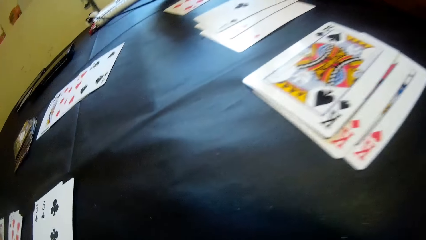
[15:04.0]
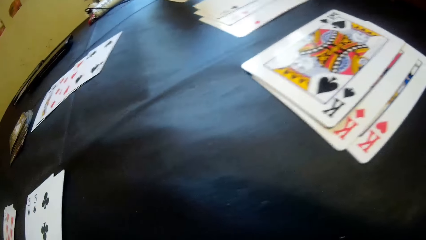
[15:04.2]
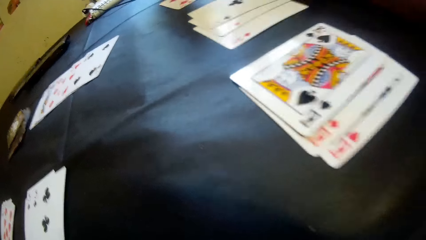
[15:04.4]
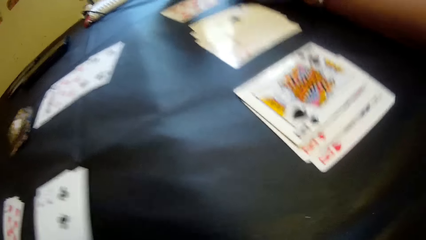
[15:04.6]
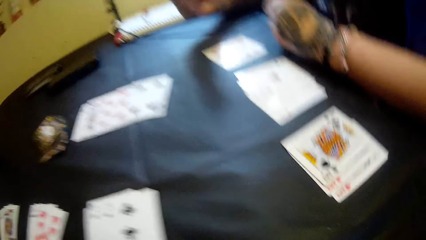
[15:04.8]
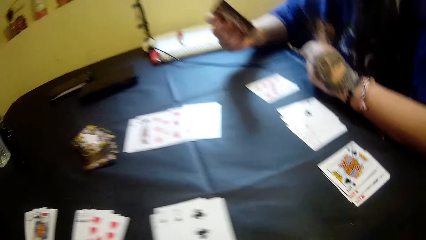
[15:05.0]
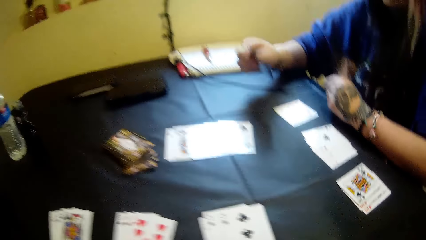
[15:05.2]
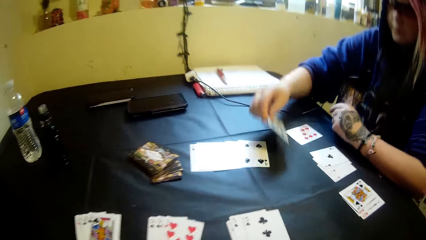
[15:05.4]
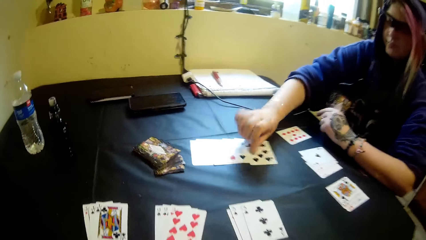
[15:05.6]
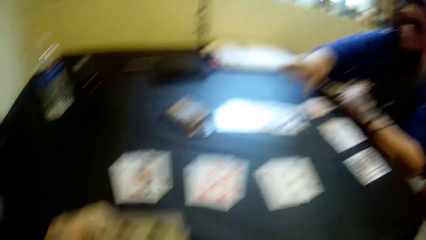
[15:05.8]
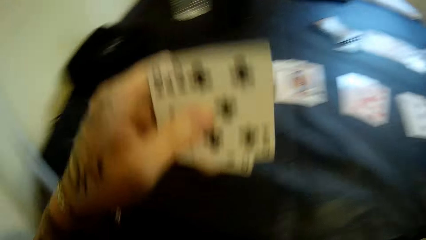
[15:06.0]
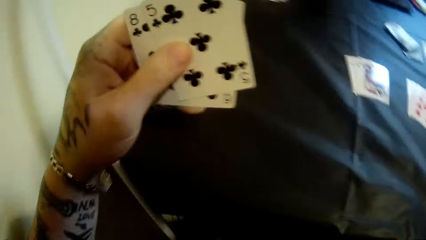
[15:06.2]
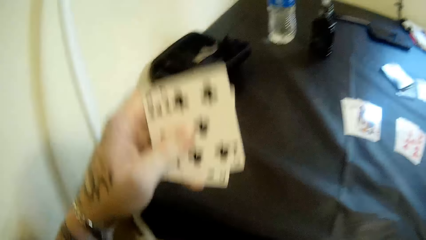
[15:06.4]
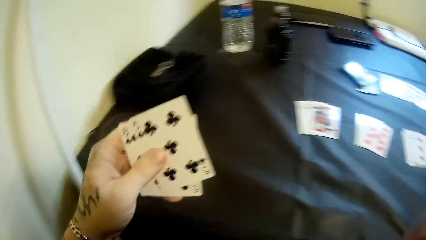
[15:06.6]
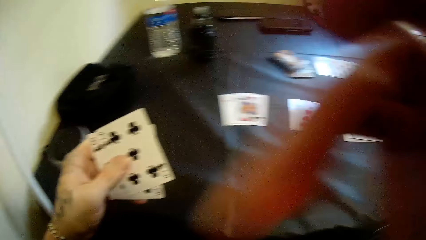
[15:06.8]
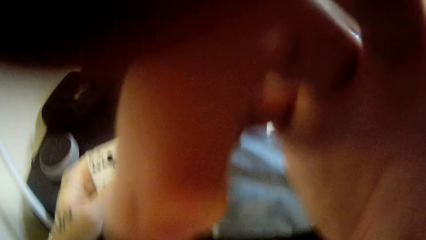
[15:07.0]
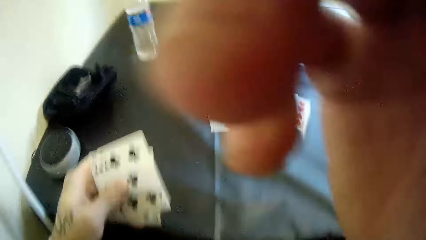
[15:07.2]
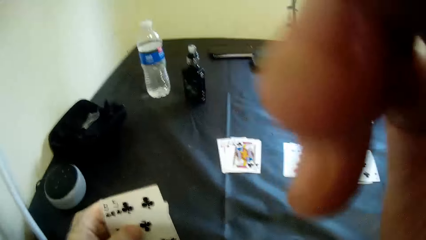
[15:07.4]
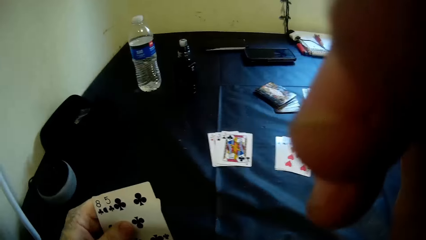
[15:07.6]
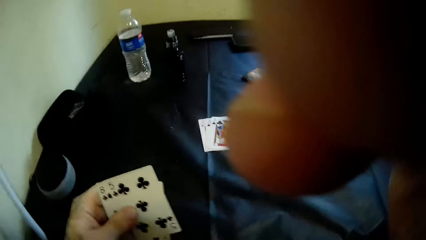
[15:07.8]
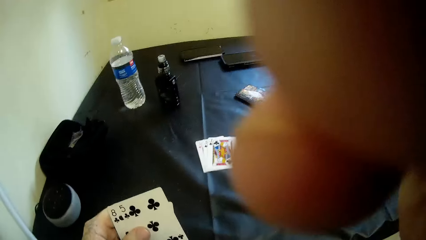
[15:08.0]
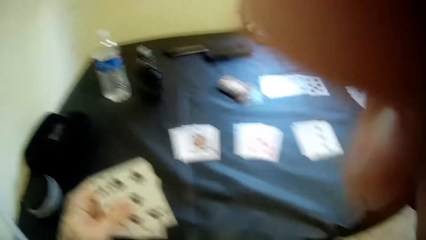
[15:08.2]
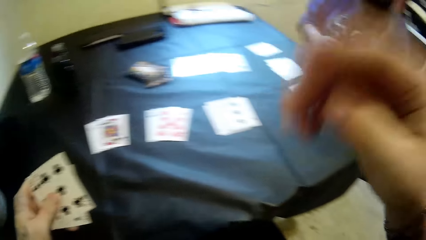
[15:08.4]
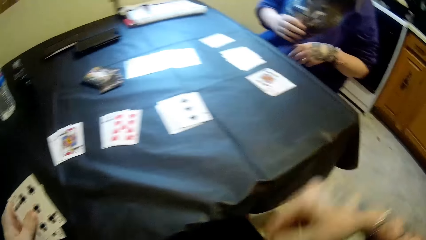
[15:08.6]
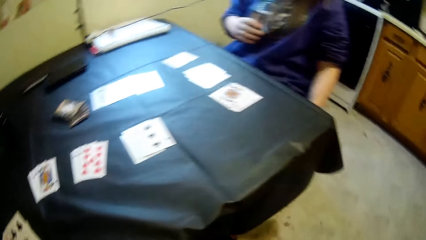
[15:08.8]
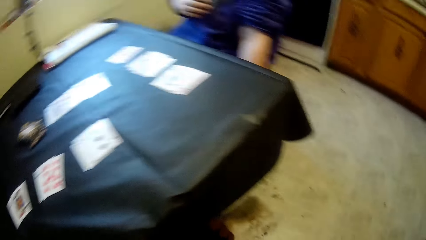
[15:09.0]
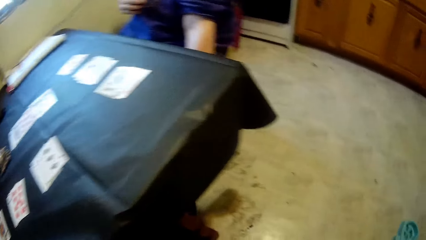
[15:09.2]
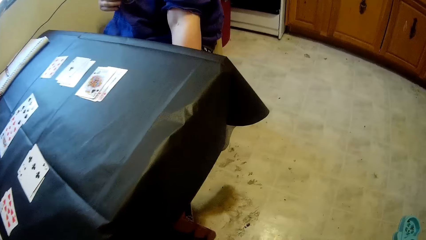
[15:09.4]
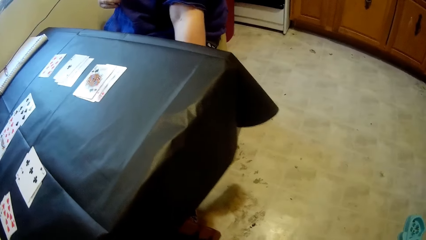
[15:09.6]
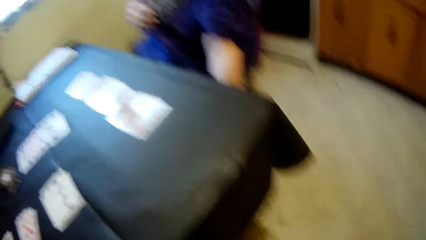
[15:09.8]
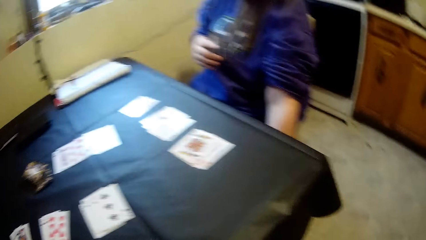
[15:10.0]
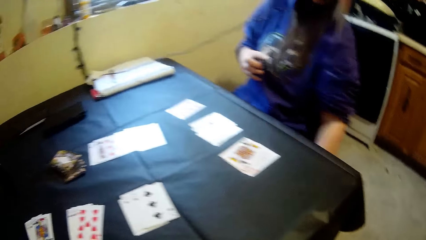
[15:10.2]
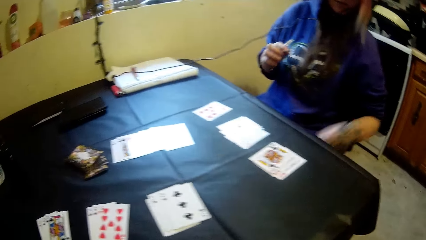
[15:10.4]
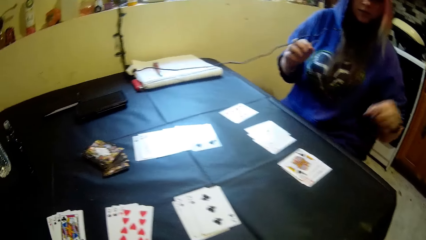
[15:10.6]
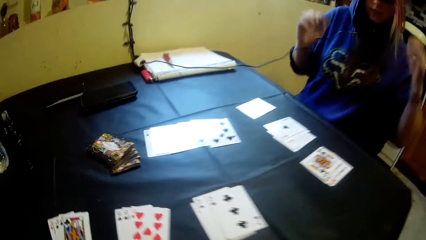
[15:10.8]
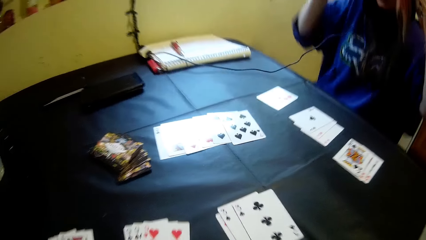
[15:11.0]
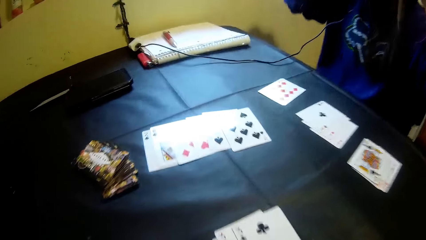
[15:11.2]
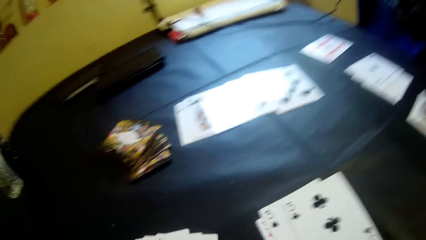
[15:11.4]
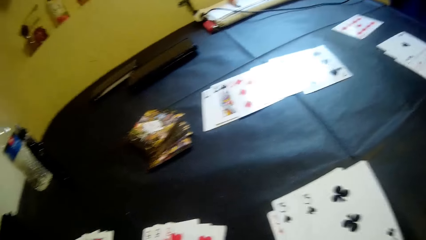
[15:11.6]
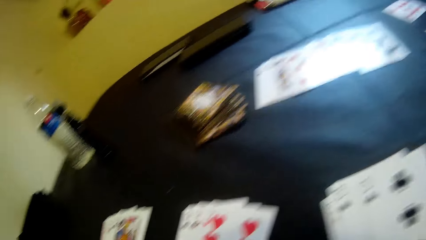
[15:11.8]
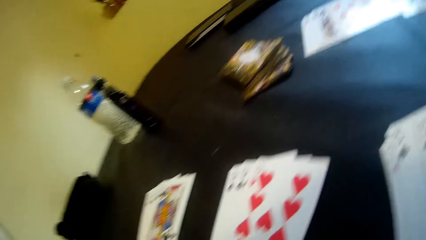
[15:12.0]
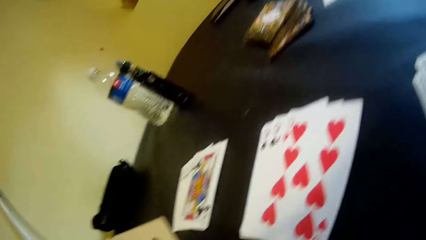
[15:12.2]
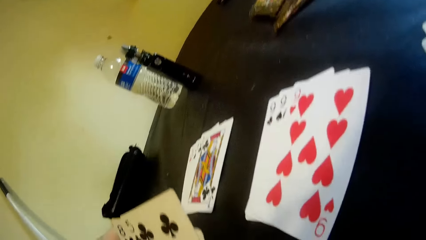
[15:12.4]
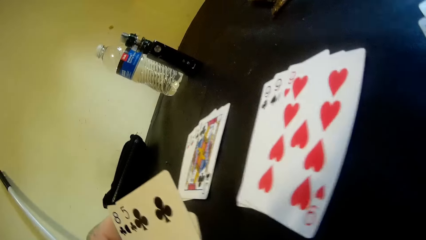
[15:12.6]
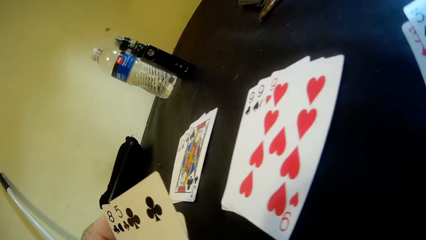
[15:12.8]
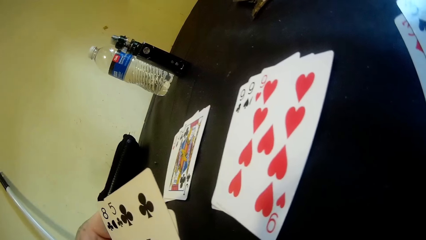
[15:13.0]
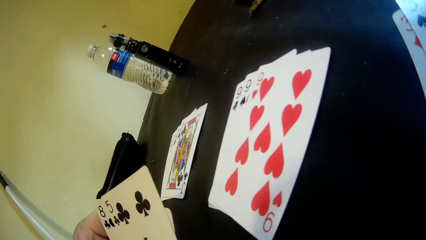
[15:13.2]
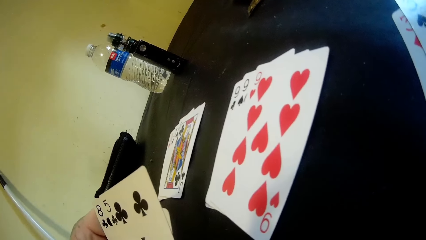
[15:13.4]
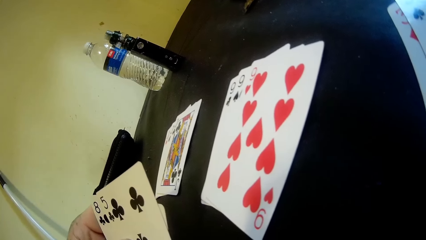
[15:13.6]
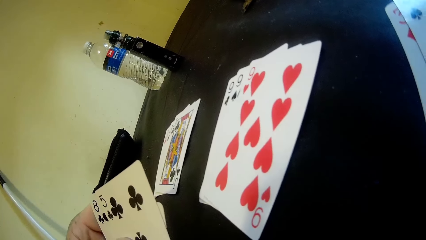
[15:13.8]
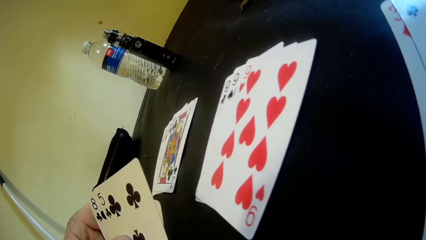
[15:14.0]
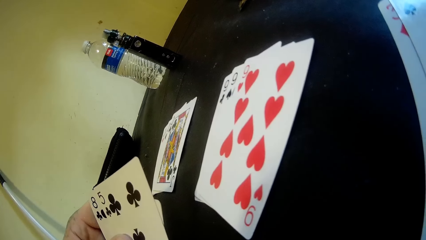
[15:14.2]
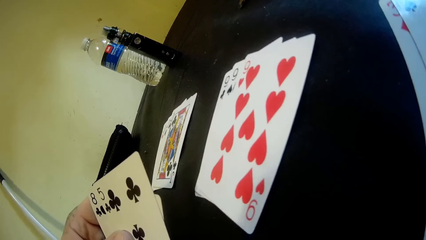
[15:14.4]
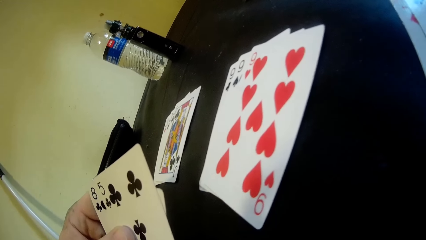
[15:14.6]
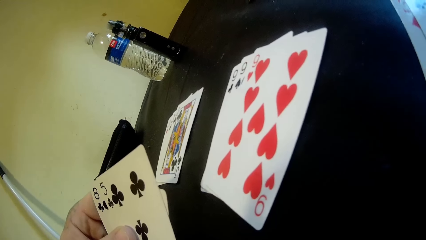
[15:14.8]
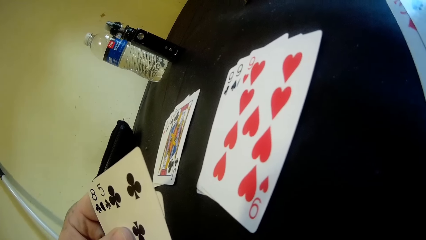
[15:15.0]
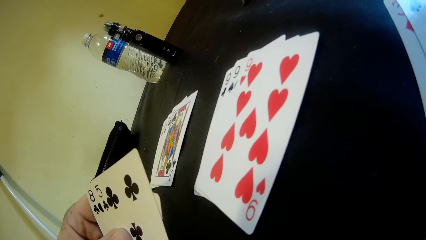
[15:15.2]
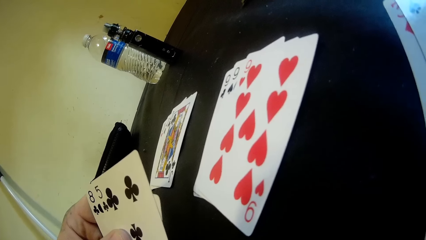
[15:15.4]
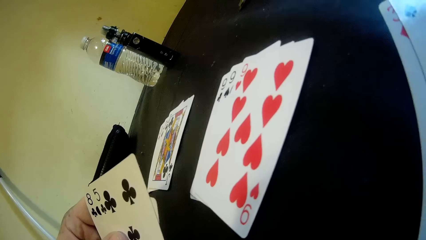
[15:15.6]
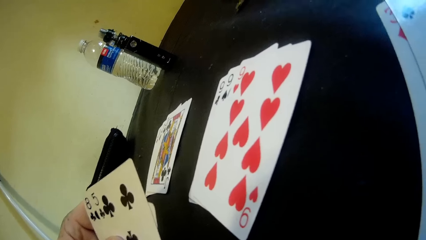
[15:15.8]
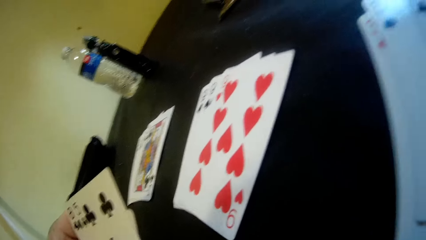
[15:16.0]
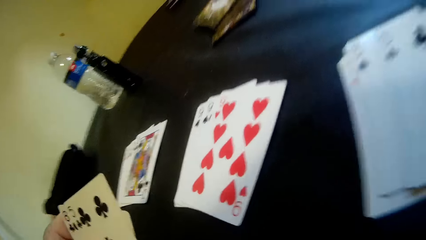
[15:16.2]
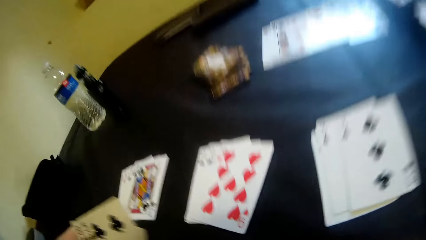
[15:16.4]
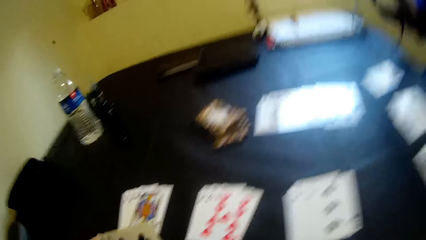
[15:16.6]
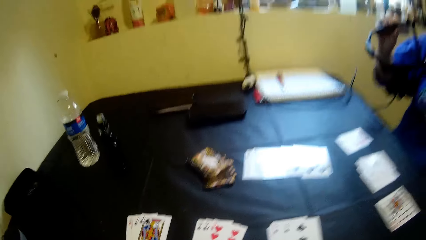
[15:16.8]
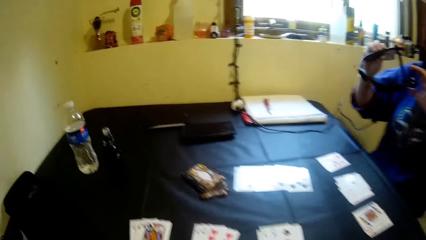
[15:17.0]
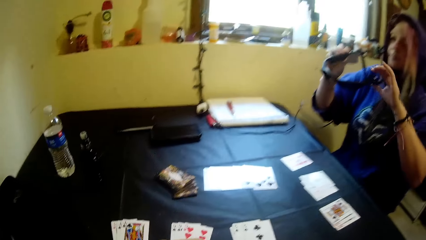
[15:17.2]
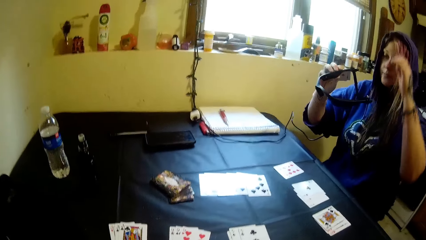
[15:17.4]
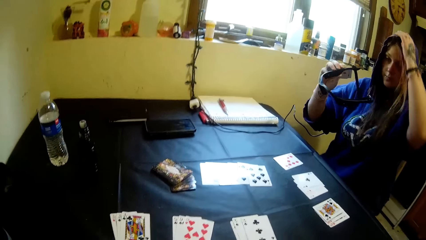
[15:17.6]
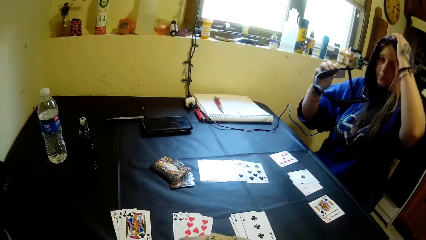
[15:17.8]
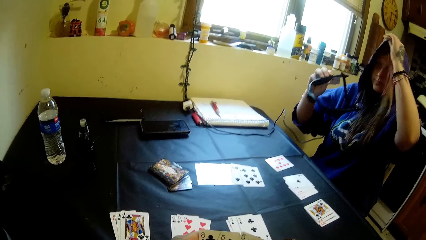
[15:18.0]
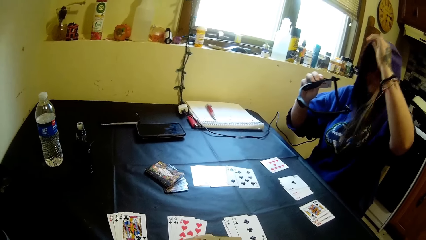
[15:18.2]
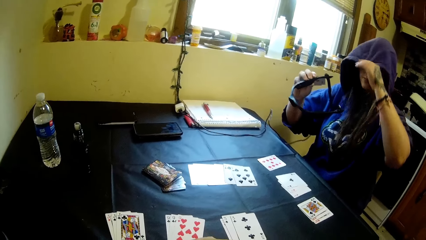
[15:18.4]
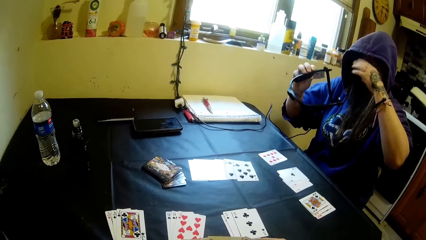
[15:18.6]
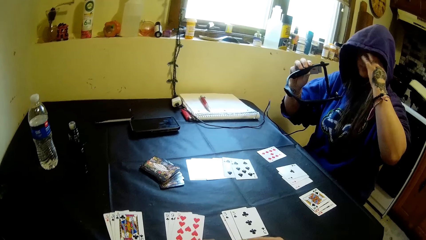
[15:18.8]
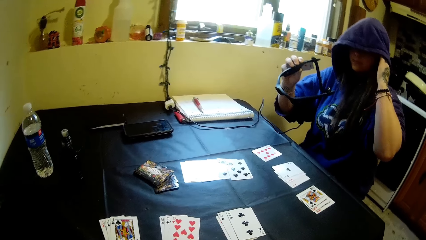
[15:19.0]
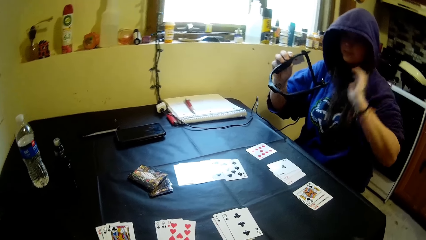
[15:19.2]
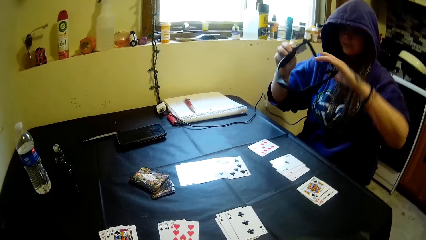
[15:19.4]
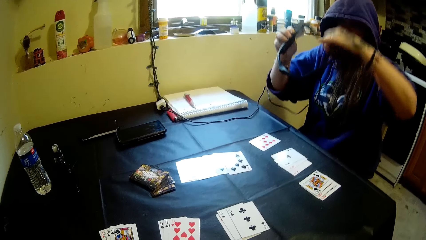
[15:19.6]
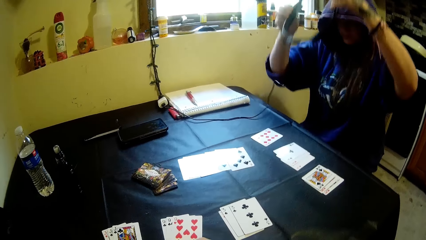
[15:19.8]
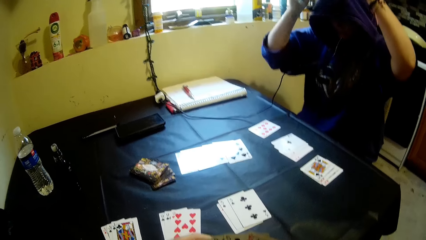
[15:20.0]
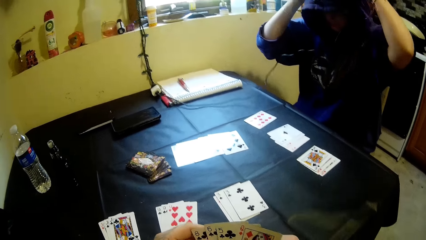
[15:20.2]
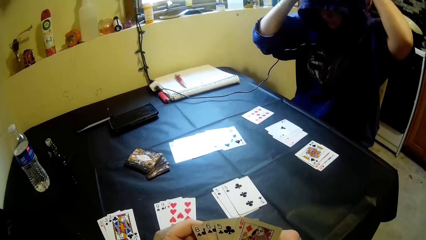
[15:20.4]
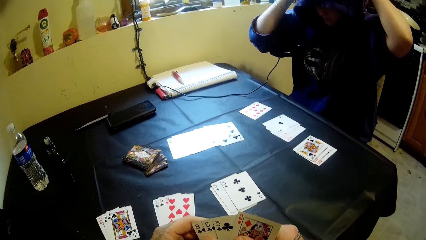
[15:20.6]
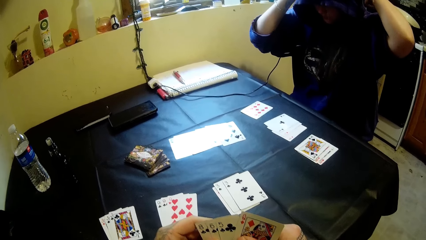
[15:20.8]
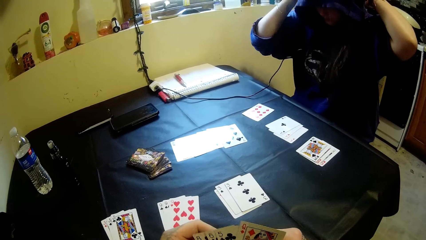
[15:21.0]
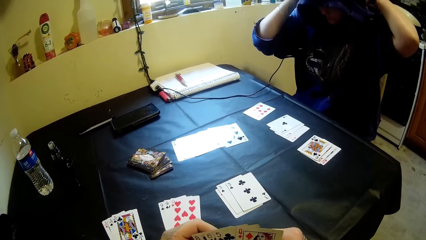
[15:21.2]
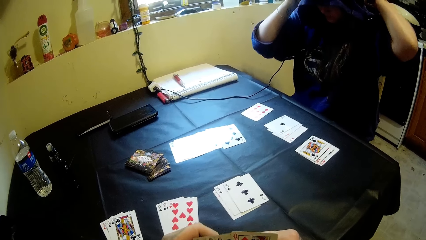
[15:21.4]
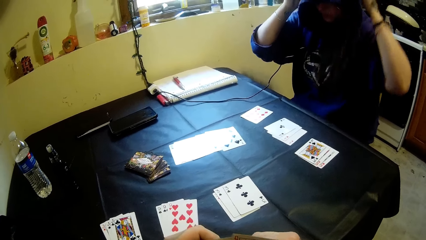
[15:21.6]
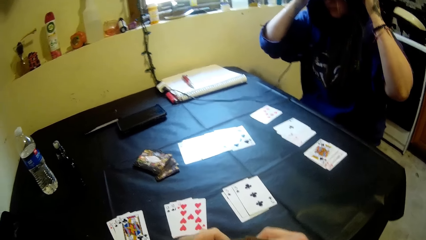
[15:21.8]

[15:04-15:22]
A woman drops a card on the table. The camera wearer raises his right hand. The woman lowers the left hand. The woman holds the headphone, adjusts her camera and hoodie, pulls the cap, and puts on the headphone.
